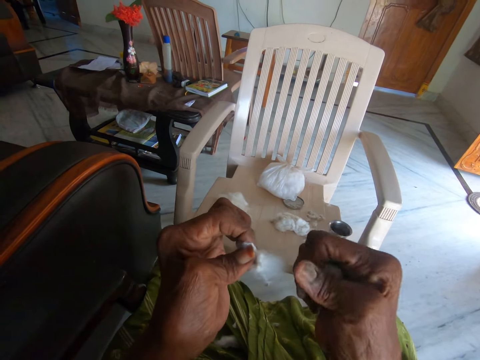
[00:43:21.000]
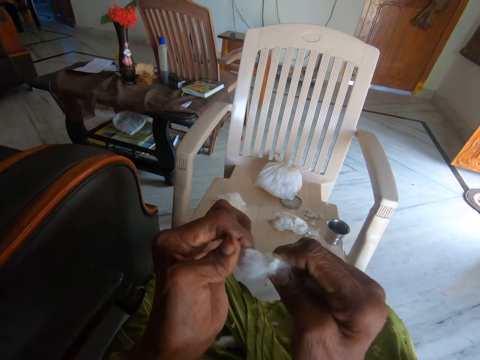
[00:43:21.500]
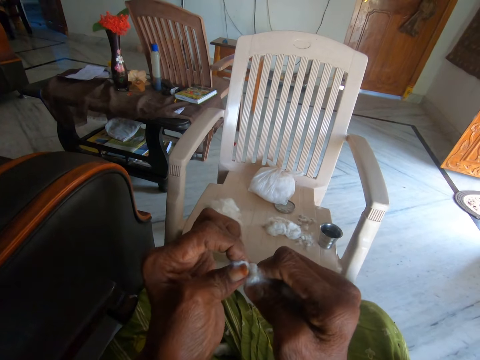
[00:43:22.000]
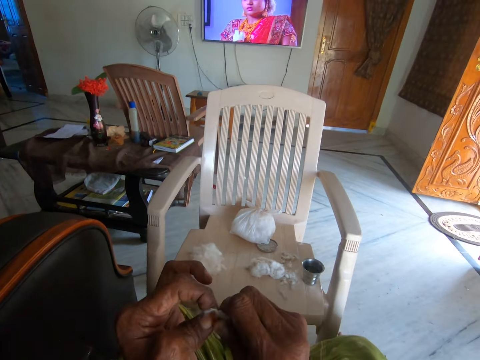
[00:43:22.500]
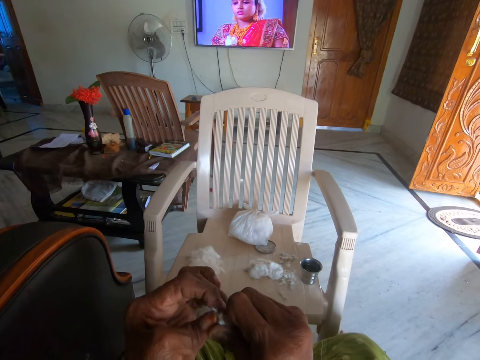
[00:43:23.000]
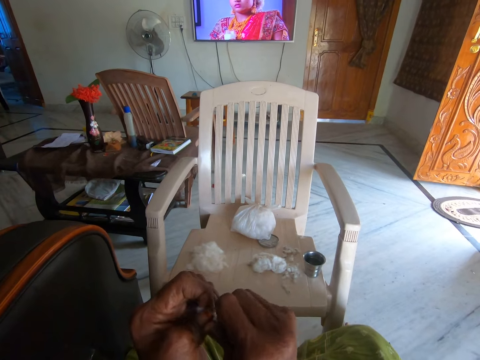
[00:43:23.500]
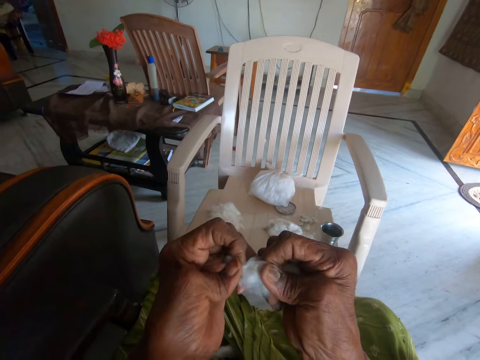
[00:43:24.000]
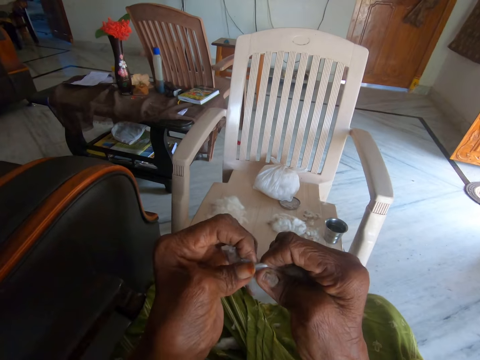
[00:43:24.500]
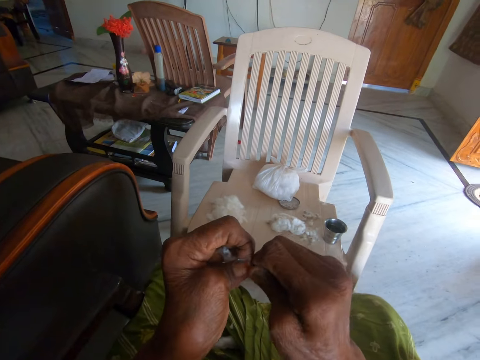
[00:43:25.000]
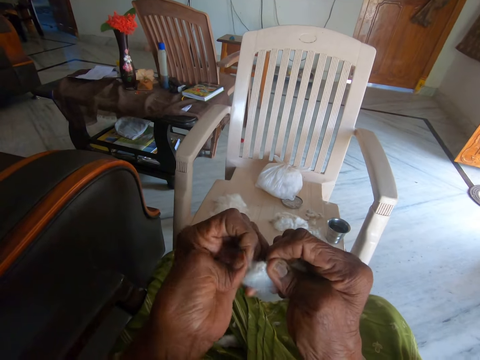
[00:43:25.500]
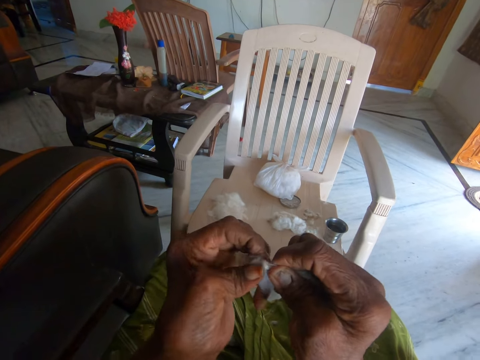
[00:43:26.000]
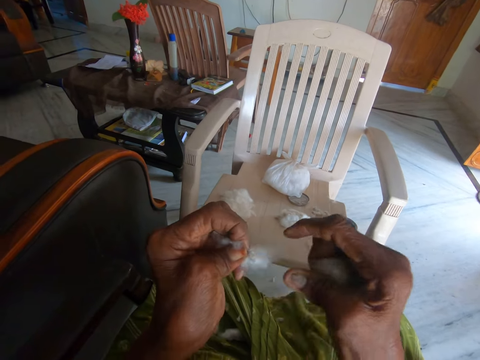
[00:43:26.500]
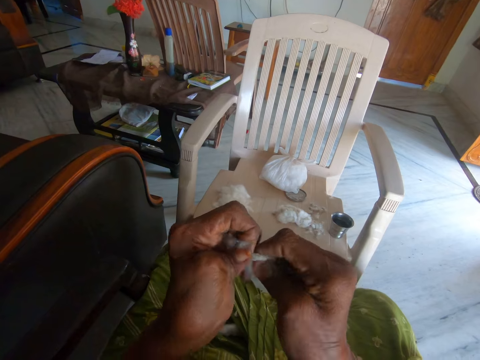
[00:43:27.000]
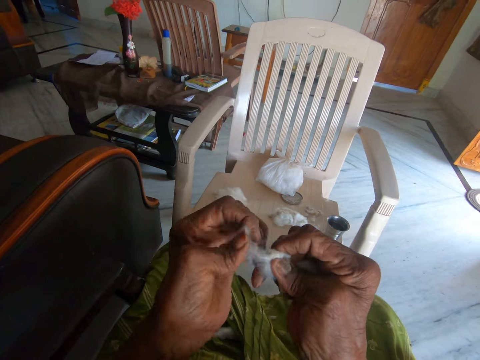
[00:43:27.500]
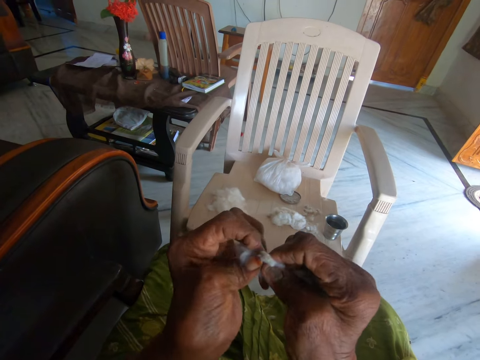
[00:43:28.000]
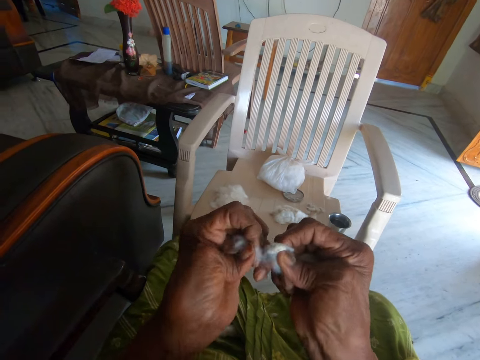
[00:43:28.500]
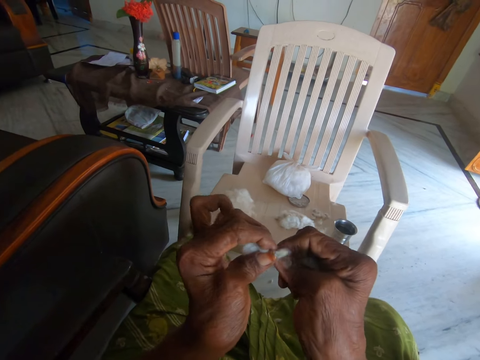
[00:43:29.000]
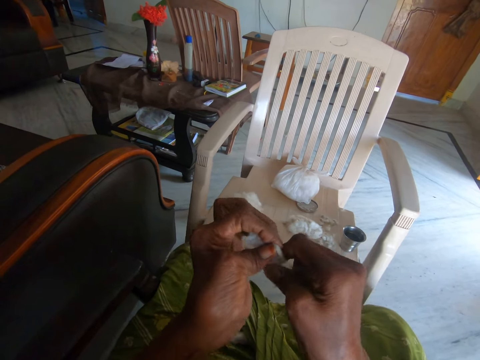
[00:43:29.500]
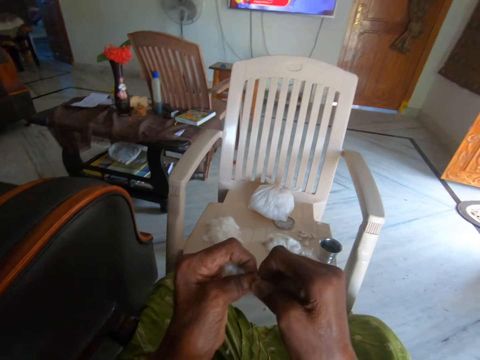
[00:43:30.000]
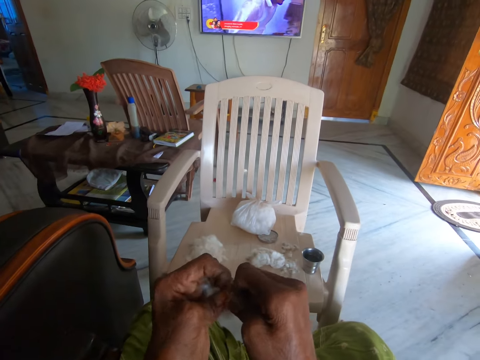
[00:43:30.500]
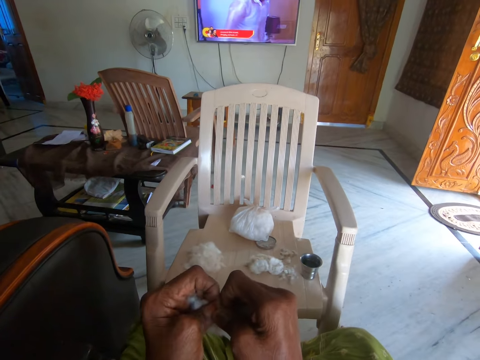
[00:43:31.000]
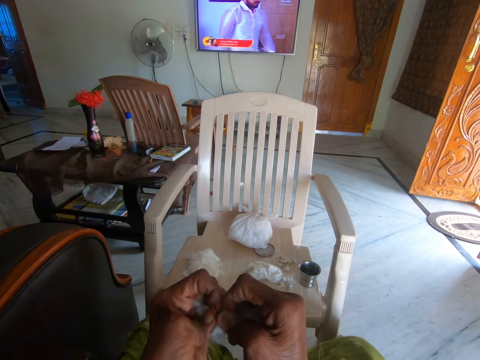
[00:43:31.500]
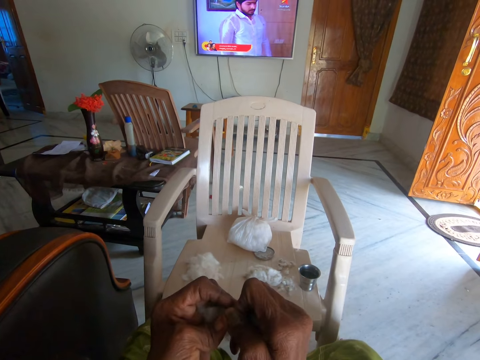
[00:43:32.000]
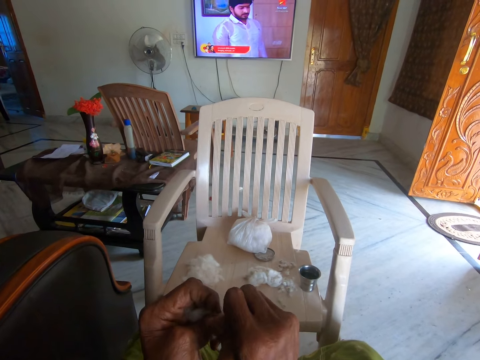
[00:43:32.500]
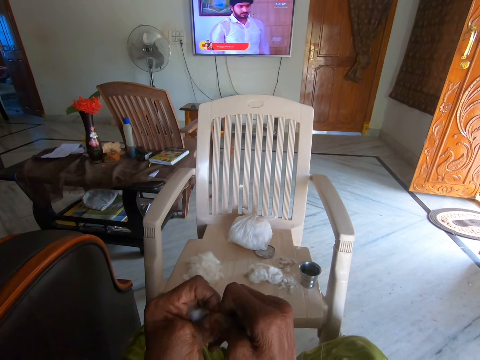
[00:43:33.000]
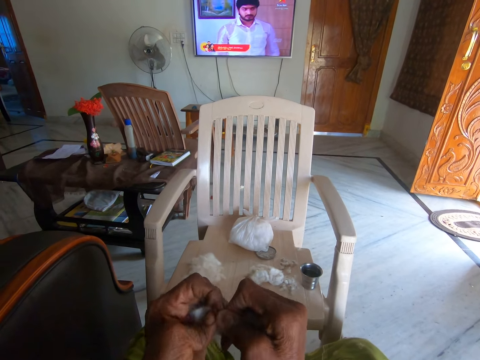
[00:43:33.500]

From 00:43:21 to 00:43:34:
The camera wearer separates the cotton wool from the dirt with both hands.

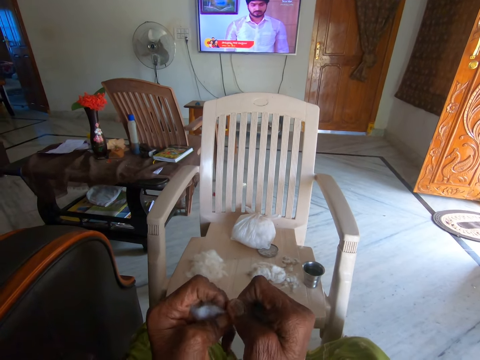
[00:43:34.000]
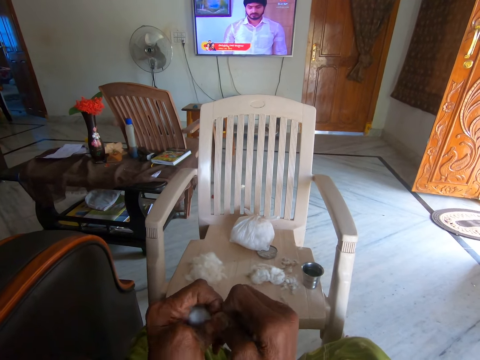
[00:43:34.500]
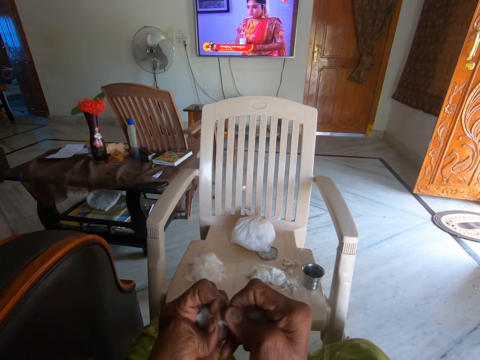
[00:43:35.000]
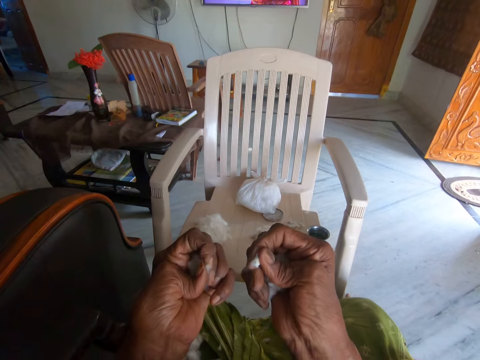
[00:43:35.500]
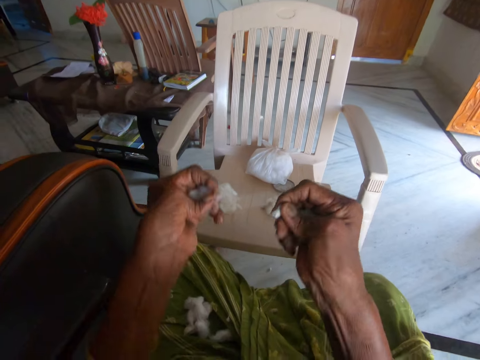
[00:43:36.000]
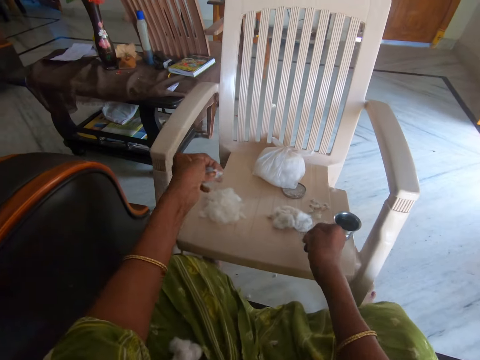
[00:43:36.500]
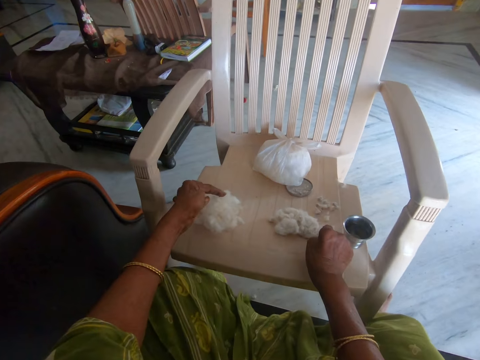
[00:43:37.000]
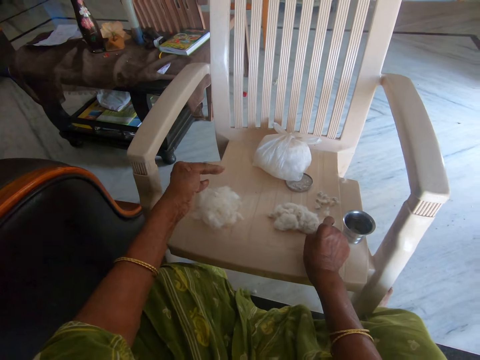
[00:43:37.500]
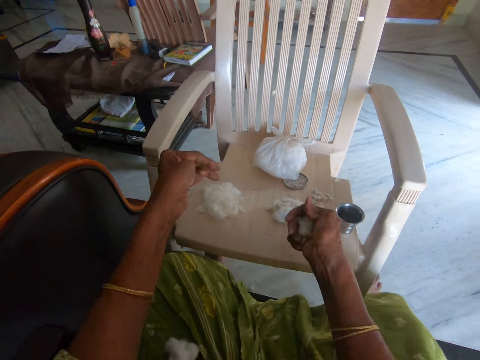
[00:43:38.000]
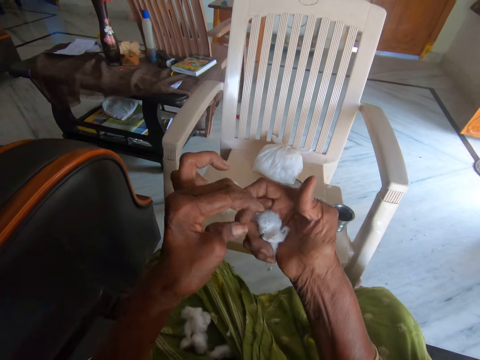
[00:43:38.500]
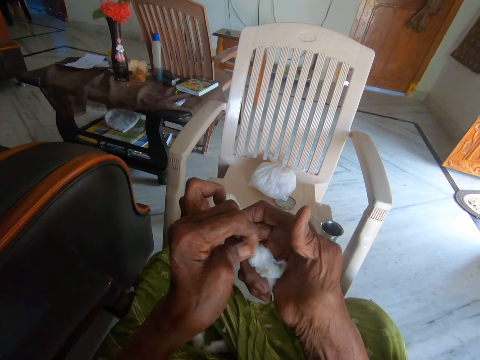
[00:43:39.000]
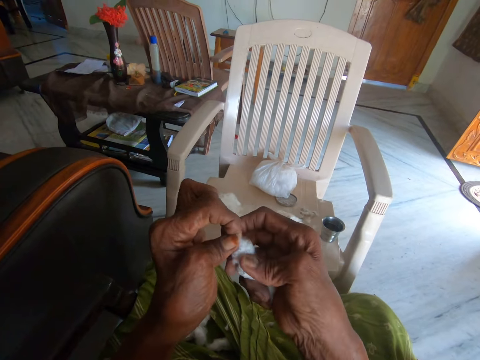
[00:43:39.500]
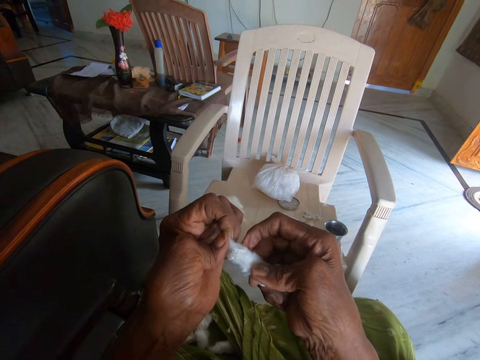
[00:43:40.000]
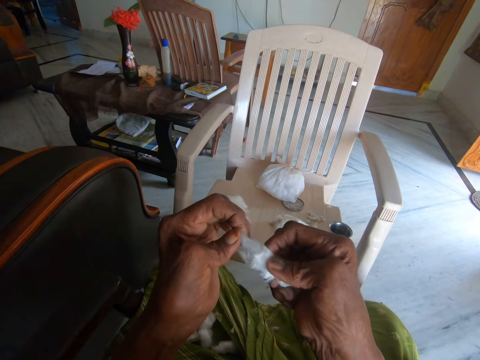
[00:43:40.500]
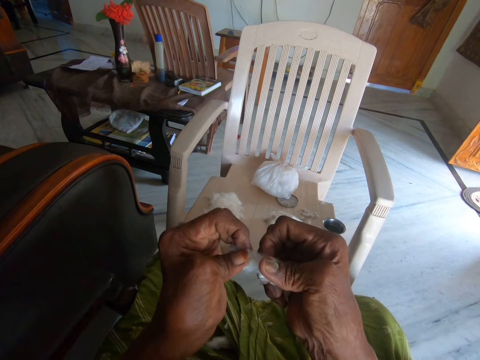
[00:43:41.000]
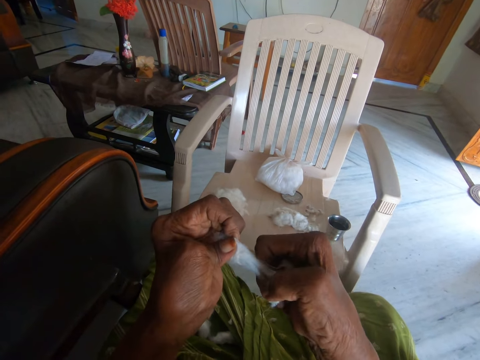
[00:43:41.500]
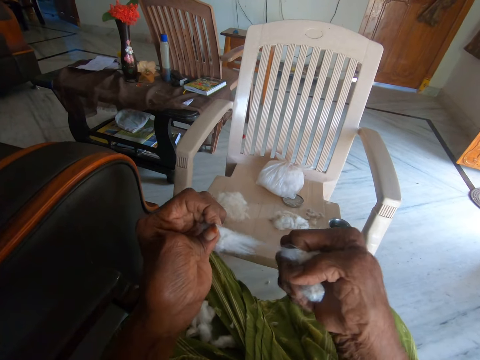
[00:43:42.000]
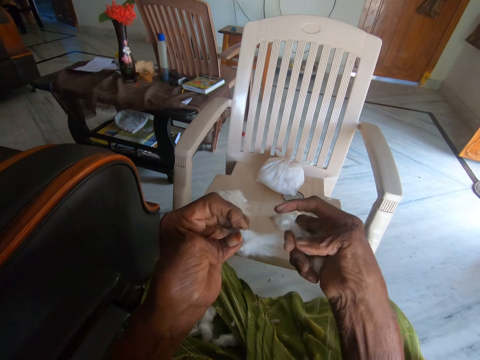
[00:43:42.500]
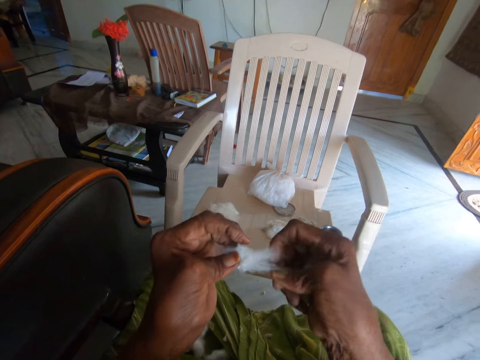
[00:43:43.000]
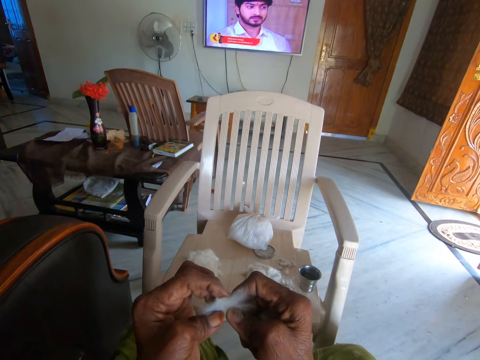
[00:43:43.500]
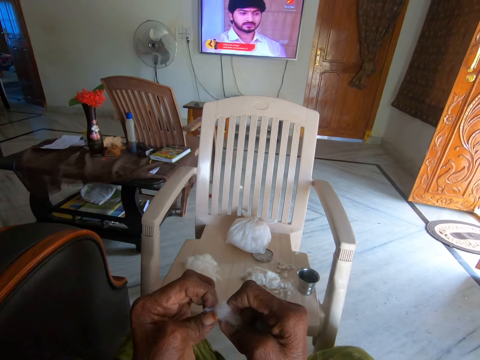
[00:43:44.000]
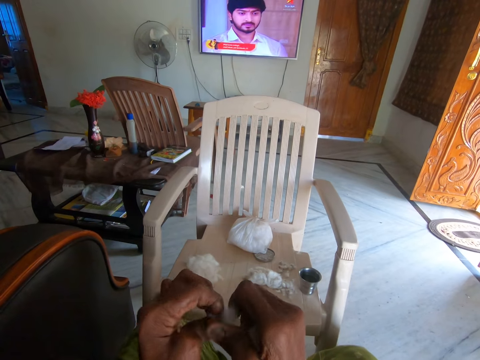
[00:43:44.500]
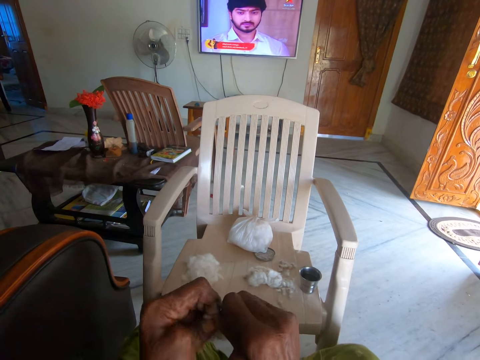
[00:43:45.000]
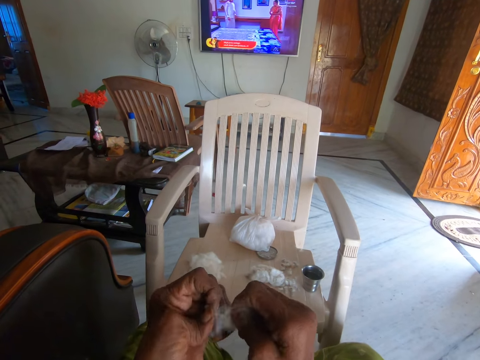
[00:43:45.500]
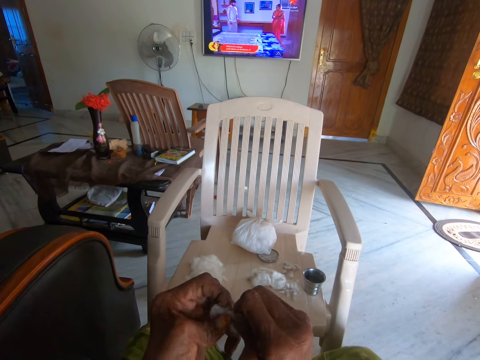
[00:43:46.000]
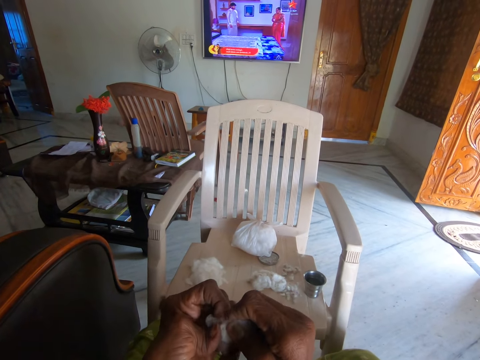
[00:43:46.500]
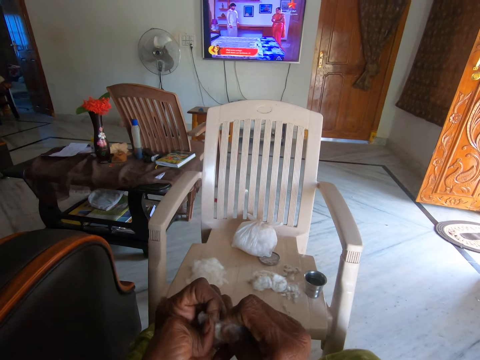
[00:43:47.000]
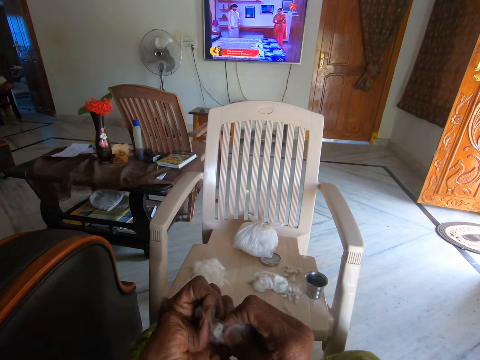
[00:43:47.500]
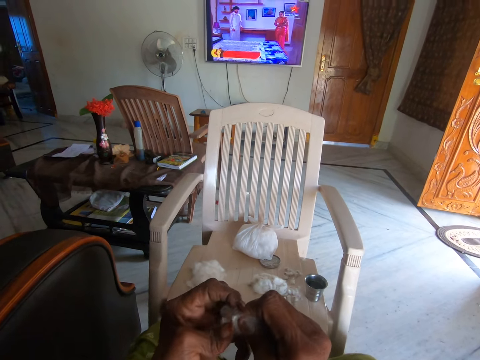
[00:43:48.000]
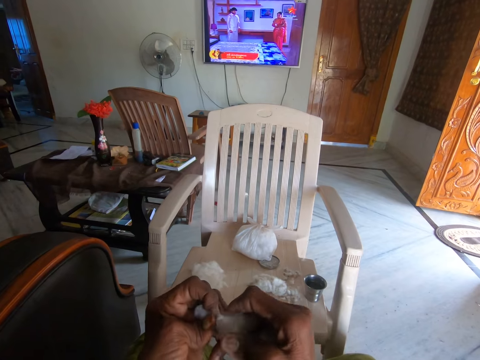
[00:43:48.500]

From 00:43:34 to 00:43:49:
The camera wearer drops the cotton wool and dirt on the chair with both hands. She picks the cotton wool from her right hand. She tears the cotton wool. She separates the cotton wool from the dirt with both hands.
